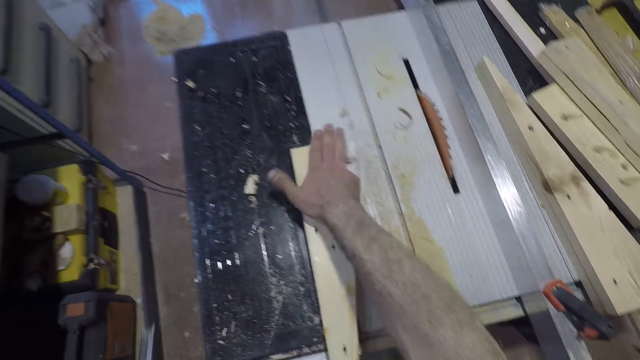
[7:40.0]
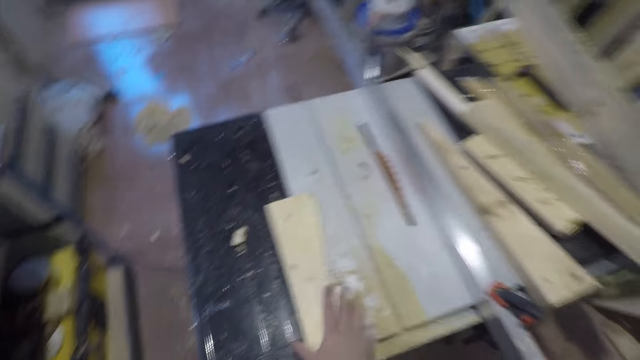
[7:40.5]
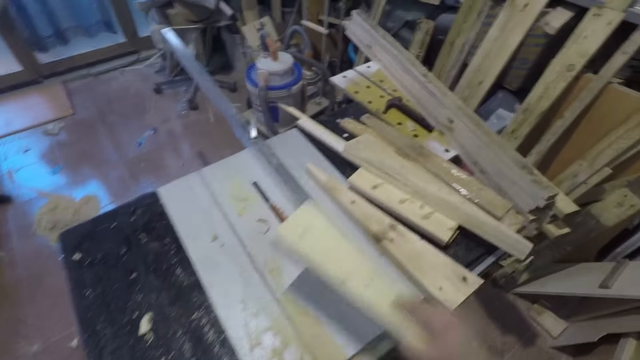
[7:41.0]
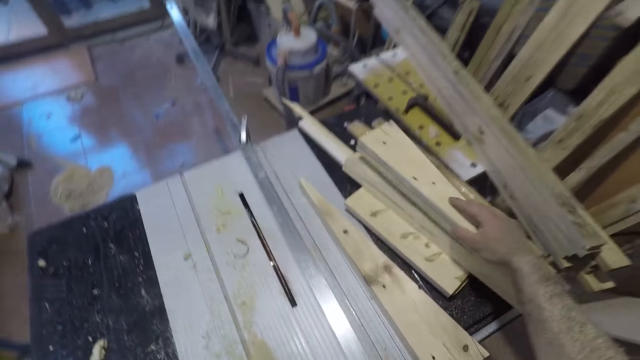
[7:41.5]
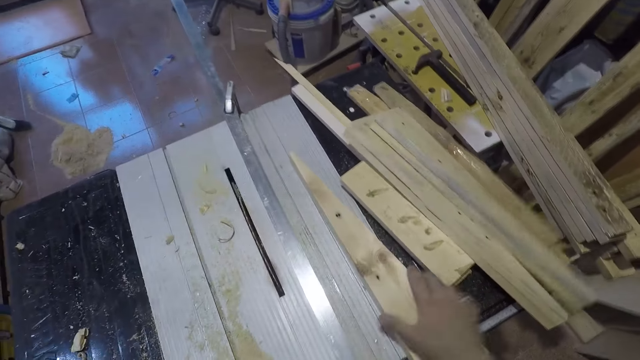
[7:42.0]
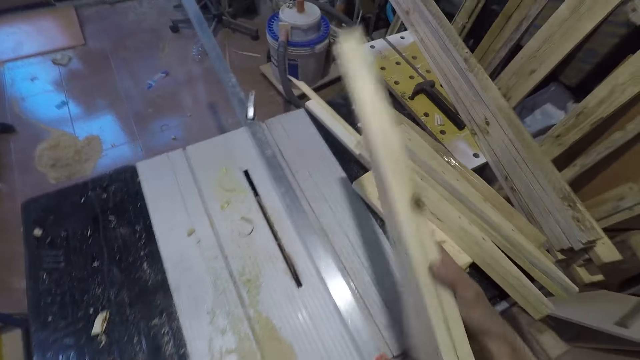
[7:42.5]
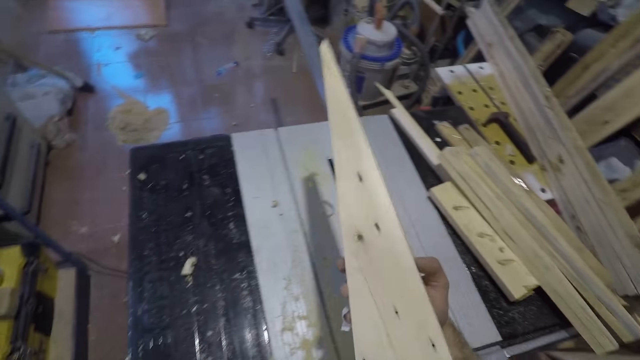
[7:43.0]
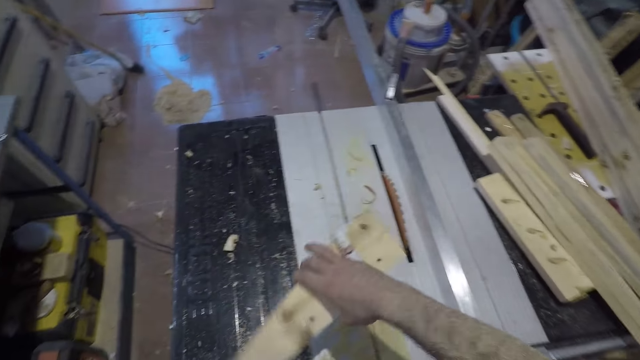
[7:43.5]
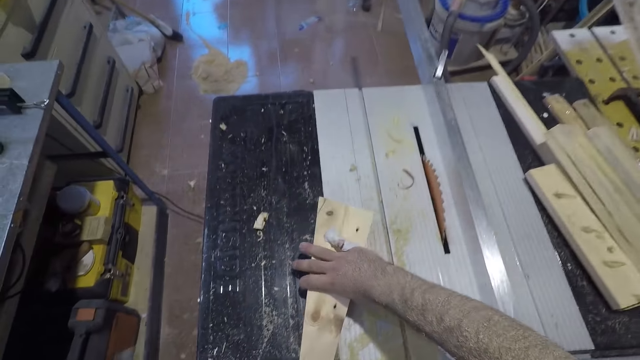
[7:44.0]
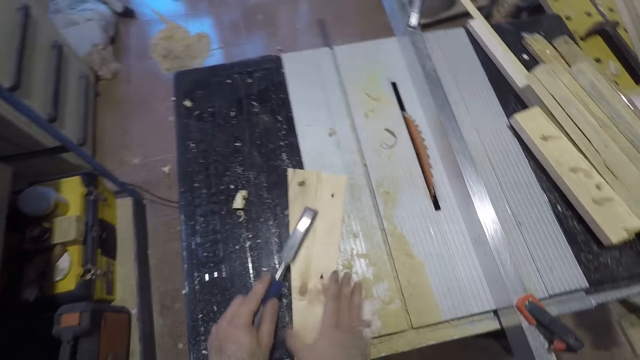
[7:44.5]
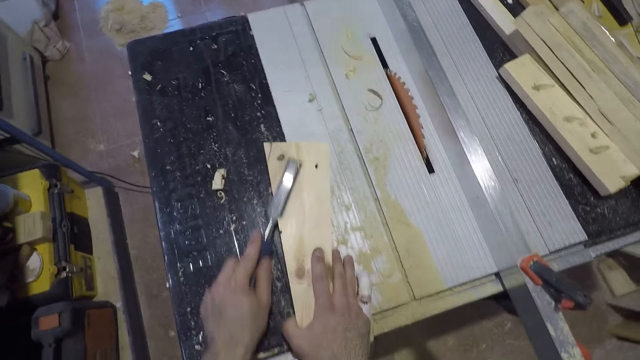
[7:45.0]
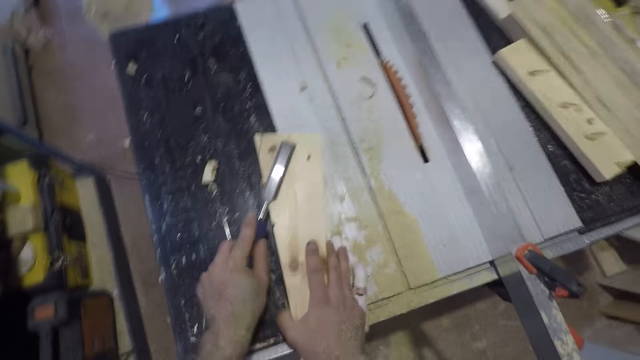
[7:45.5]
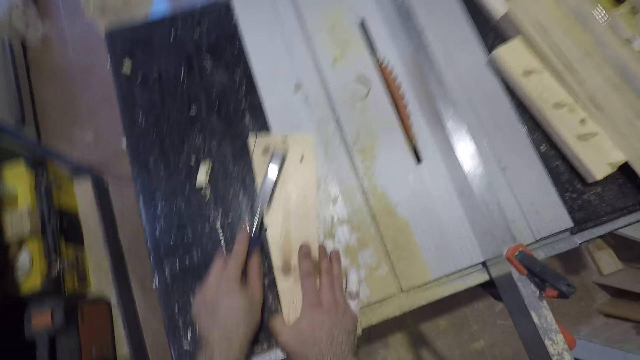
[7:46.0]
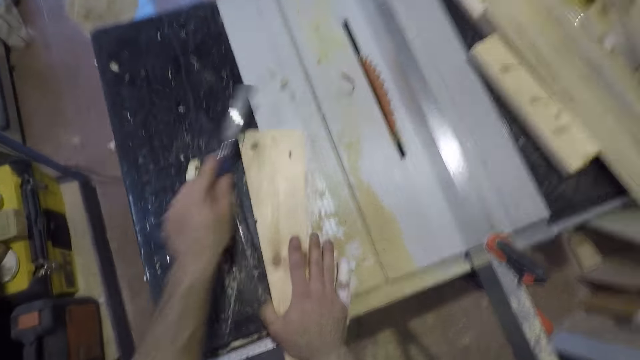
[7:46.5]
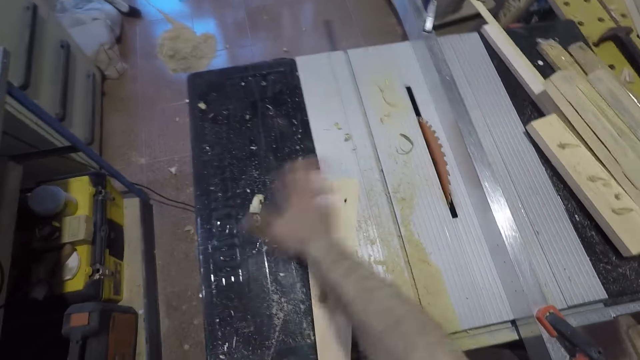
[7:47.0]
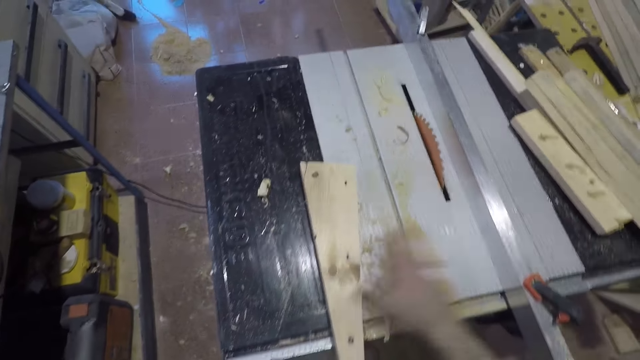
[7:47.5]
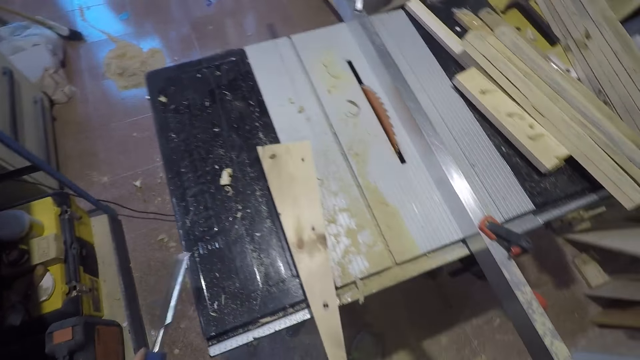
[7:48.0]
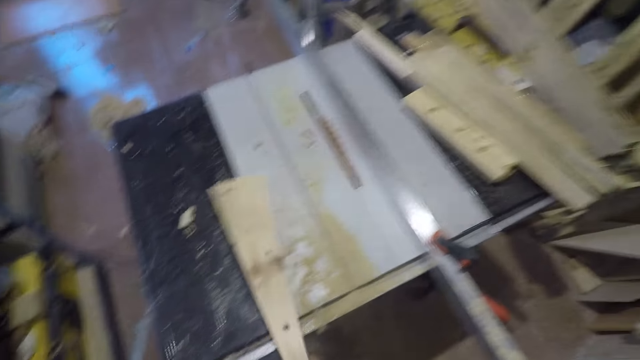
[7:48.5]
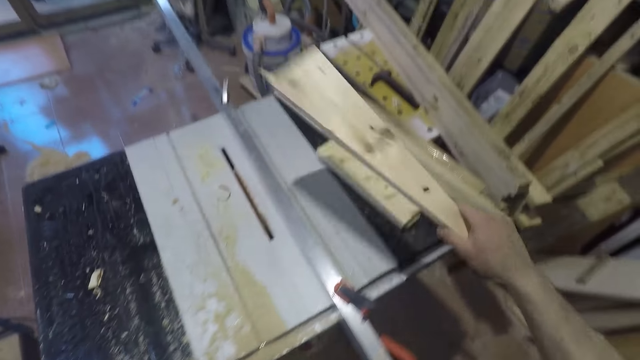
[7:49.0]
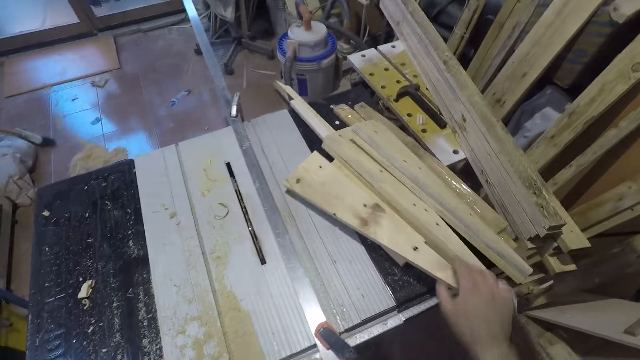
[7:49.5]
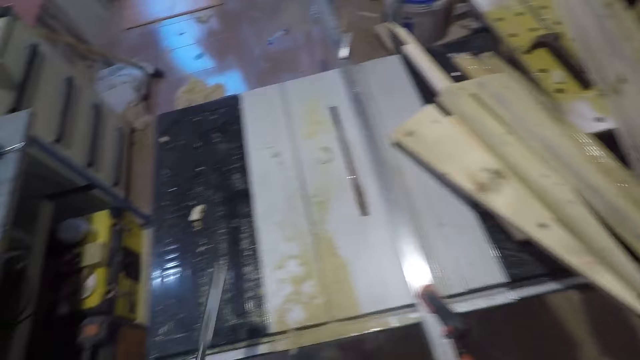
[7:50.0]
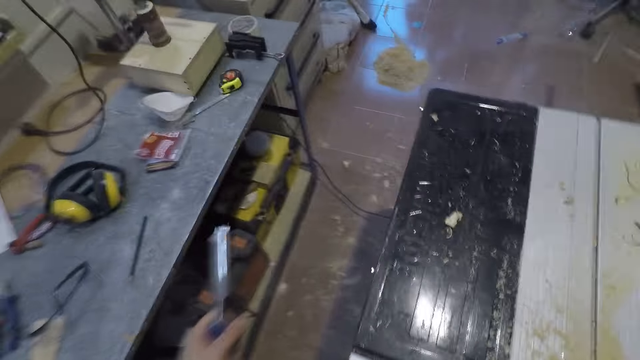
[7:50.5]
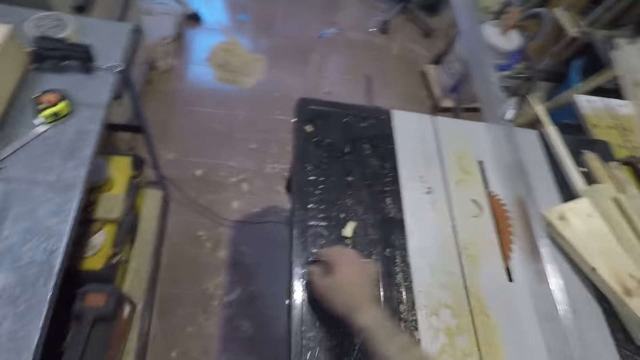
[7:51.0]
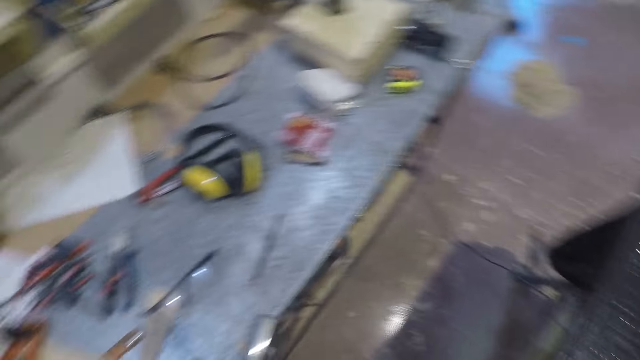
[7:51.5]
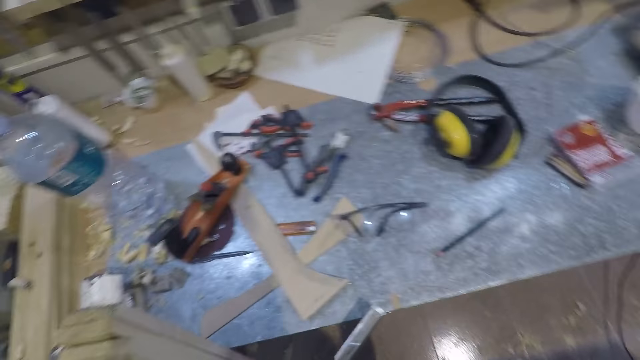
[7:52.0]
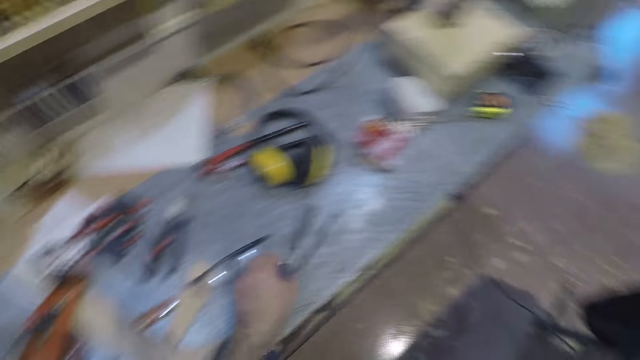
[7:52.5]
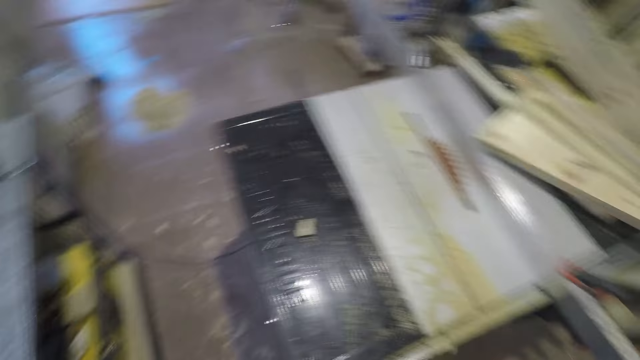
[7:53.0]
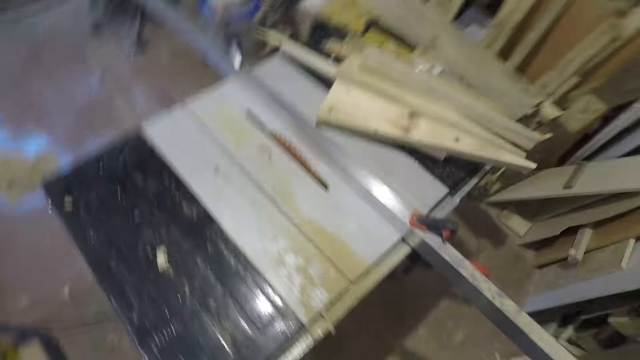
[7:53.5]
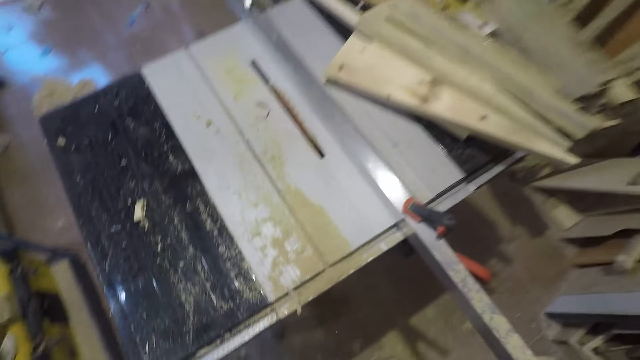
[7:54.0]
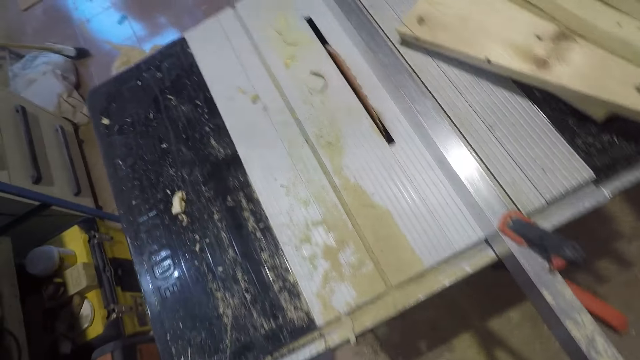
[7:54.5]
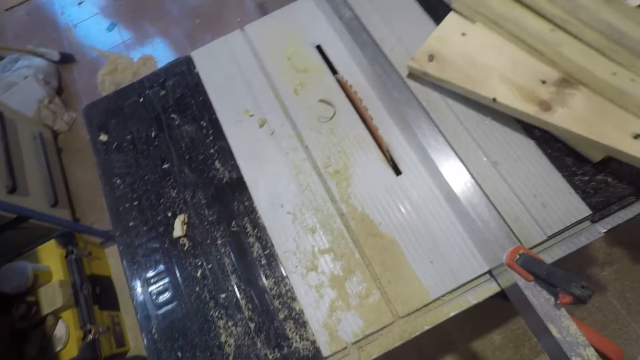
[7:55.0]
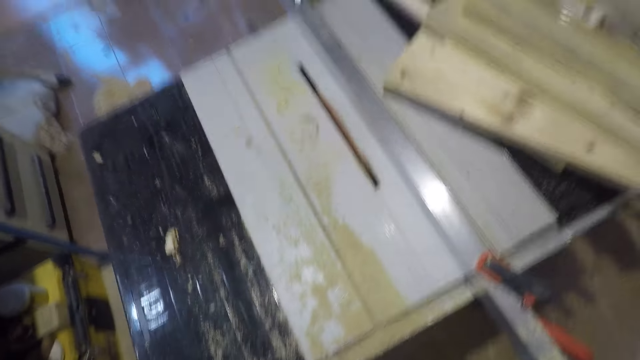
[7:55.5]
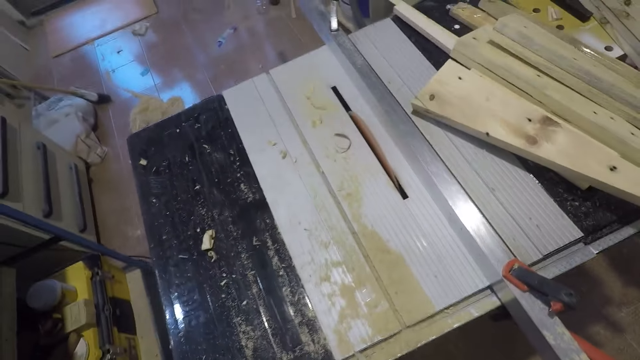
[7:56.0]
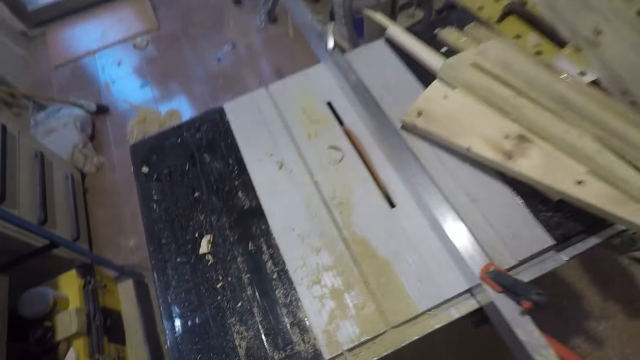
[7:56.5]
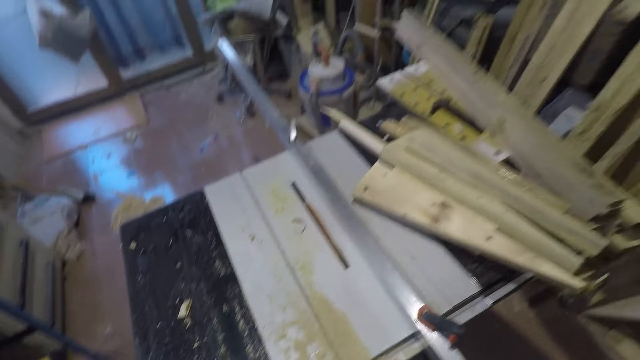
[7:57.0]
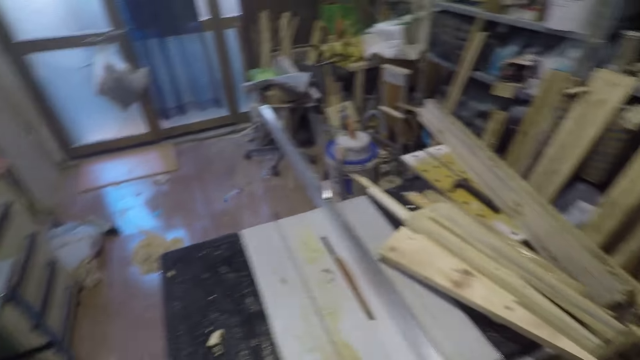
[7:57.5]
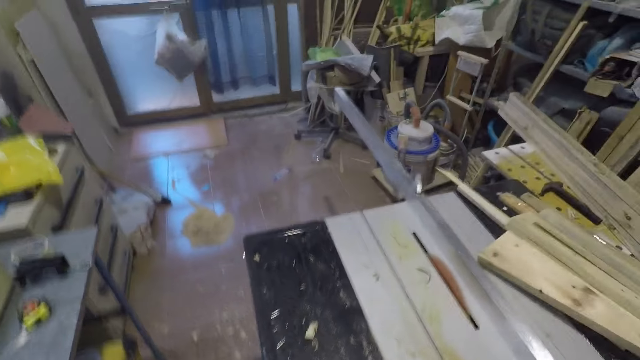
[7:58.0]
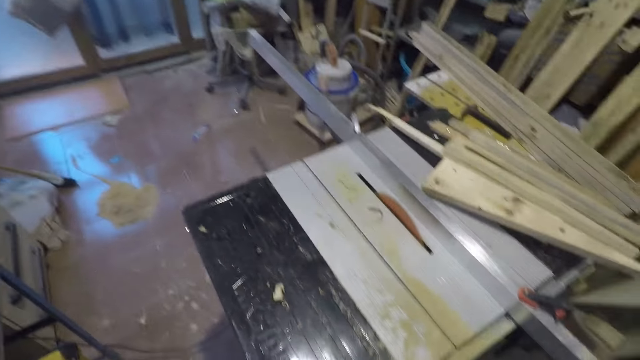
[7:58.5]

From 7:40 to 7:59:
The camera wearer feels the pressure treated wood using his hands. He wipes the surface of the wood with his right hand. He takes the pressure treated wood on the table extension. He returns the piece of wood to the part of the table where he picked it from with his right hand. He picks up another piece of wood from the table with his right hand. He places the pressure treated wood on top of the table saw extension. He works on the piece of wood with a chisel in his left hand and his right hand on the wood. He feels the pressure treated wood using his hands. He wipes the surface of the wood with his right hand. He takes the pressure treated wood on the table extension. He returns the piece of wood to the part of the table where he picked it from with his right hand. He moves towards a stand. He drops the chisel in his left hand on another table or the stand. He turns around. He turns the table saw off.
